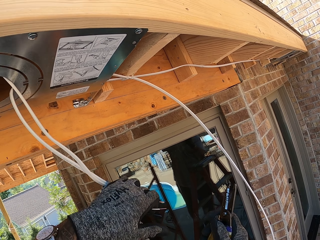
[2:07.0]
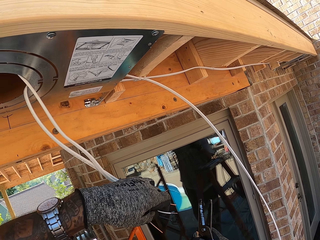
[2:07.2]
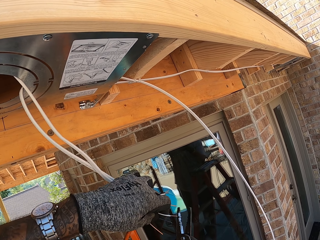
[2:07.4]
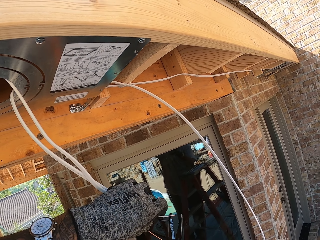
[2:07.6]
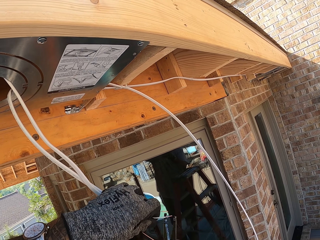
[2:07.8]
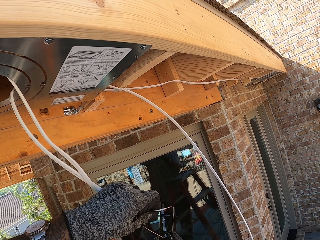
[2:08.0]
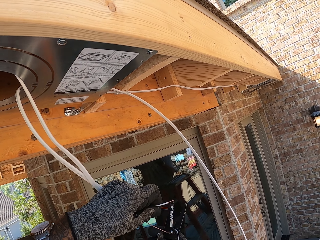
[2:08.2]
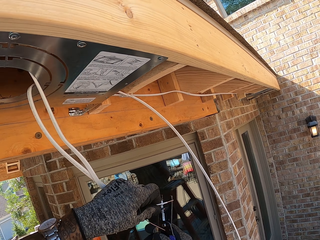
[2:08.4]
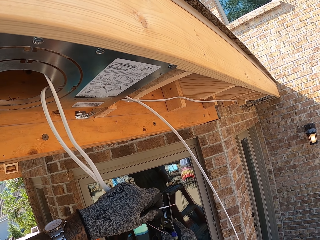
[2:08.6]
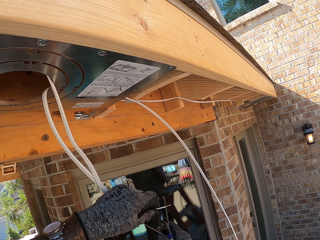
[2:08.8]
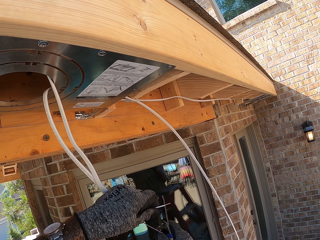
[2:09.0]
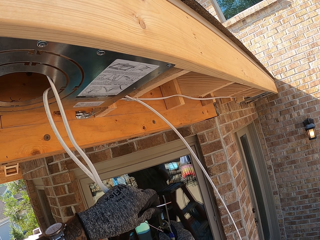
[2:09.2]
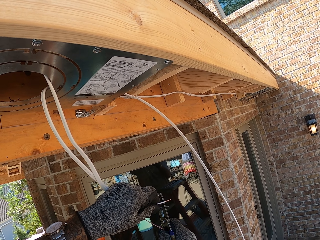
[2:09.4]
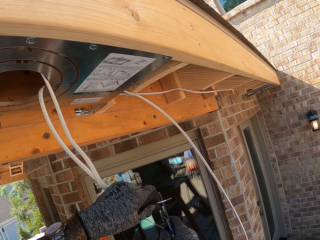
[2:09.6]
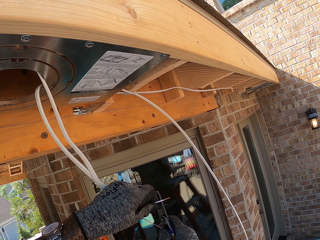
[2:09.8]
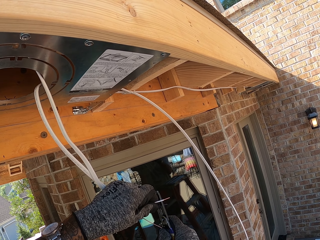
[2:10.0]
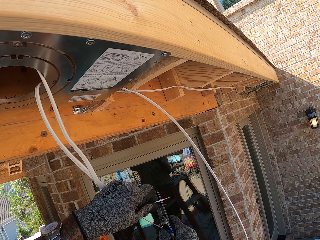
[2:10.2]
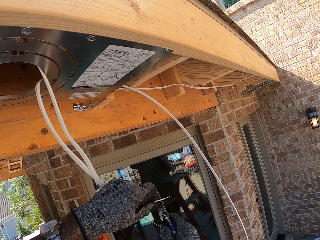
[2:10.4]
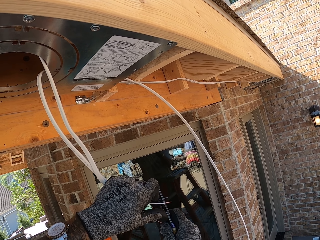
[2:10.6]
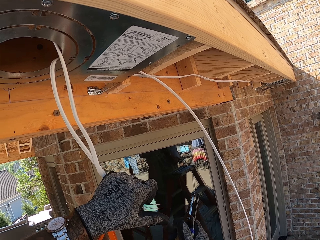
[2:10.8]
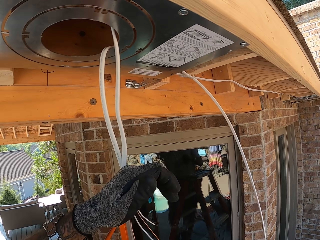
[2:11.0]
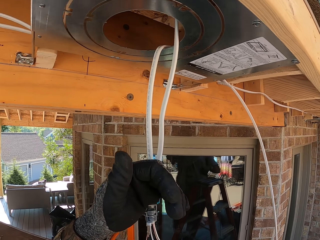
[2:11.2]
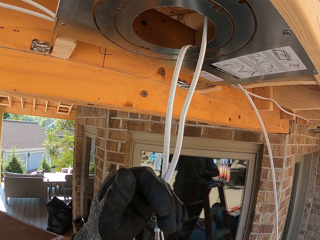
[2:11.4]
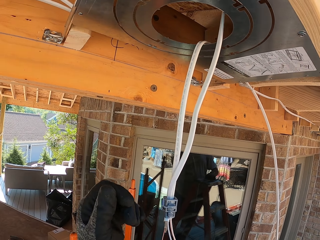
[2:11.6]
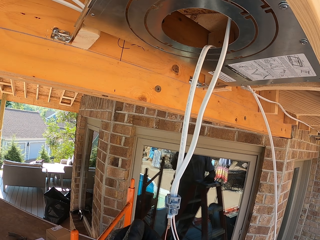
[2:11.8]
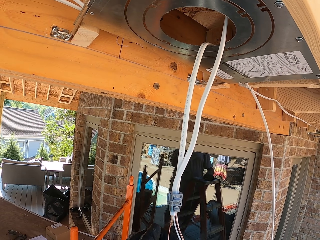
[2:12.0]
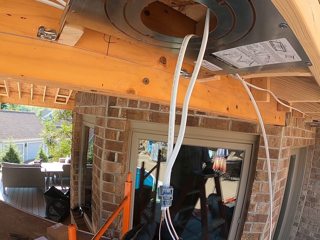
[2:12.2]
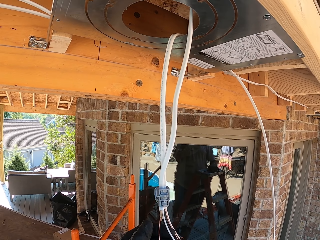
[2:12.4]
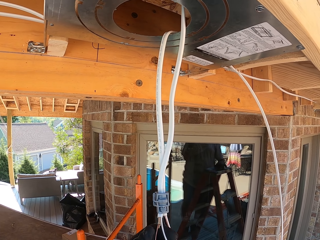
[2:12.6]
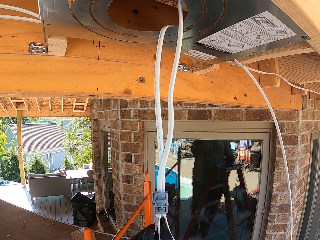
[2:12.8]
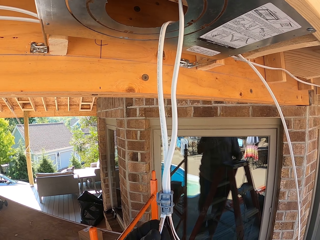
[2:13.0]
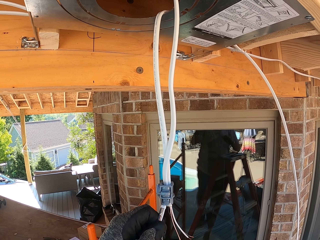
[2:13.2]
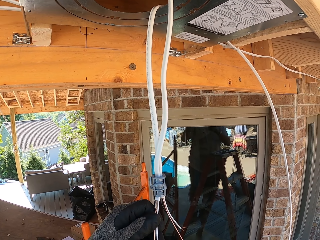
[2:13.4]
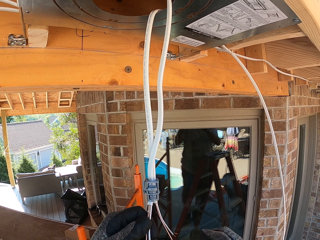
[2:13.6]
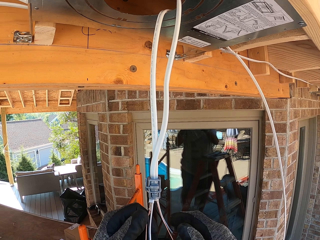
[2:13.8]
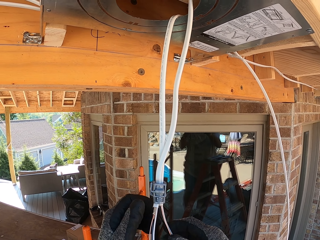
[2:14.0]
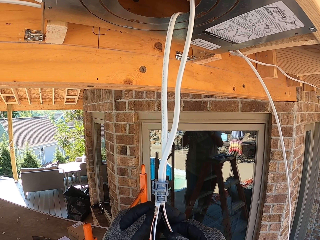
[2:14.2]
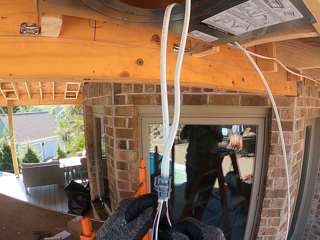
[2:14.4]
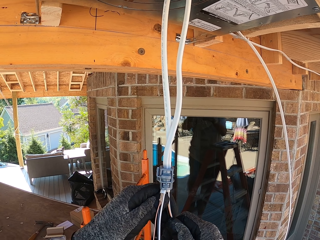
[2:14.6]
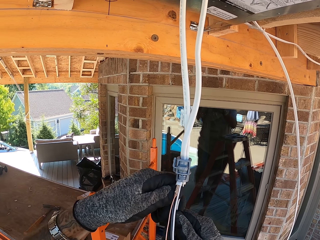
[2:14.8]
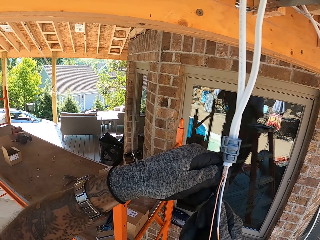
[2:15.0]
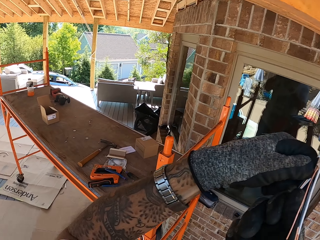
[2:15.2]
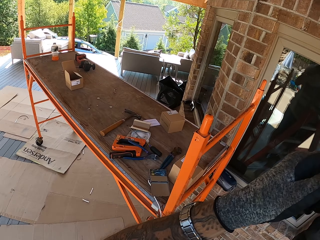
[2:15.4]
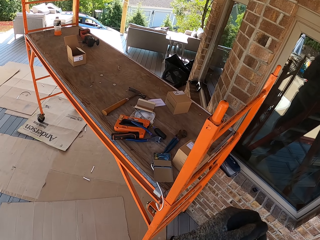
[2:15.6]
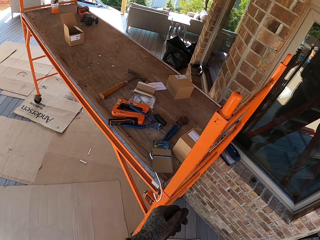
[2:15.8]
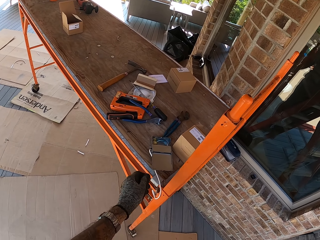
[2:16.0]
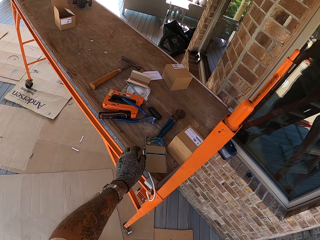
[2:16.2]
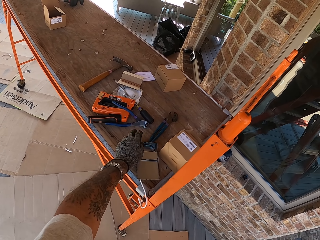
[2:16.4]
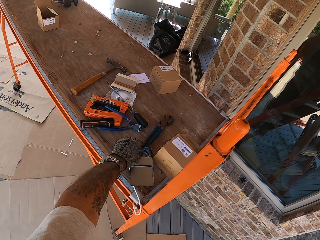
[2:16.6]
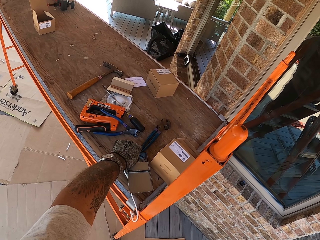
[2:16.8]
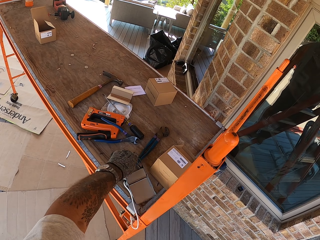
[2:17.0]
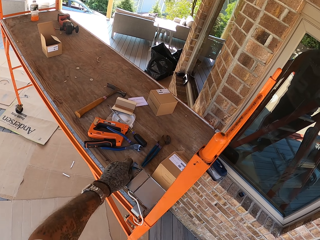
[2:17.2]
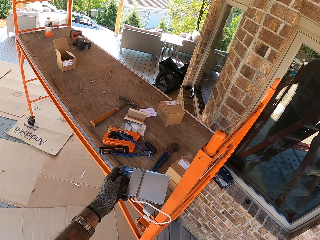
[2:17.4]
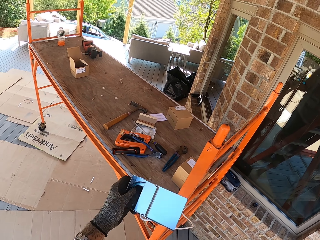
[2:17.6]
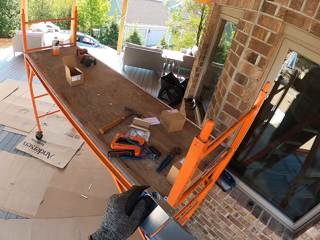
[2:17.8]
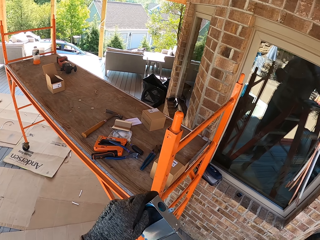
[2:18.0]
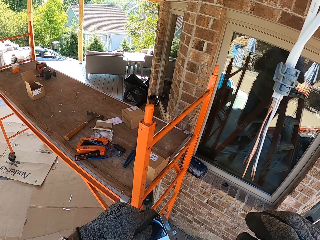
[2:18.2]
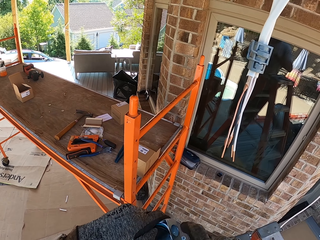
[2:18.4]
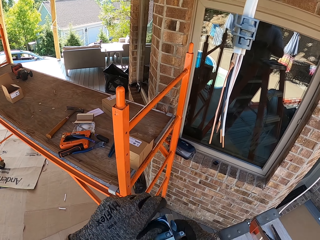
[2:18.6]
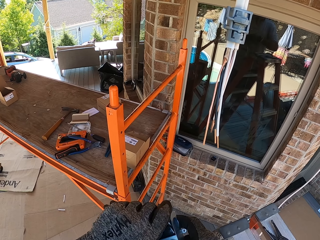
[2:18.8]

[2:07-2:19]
The camera wearer strips the wire. They look around. They pick up an ethernet wall socket or bulb holder.

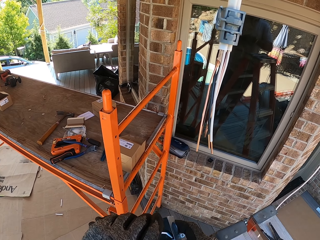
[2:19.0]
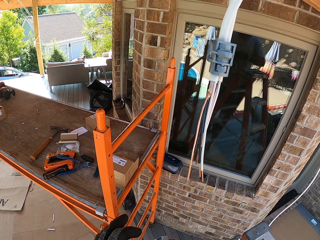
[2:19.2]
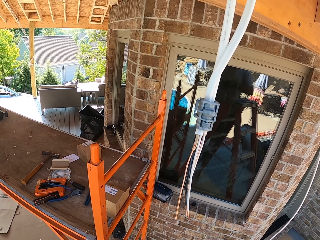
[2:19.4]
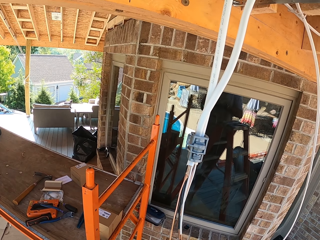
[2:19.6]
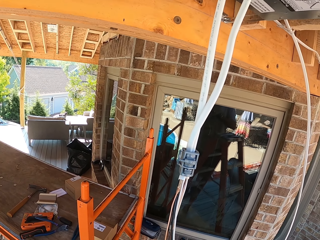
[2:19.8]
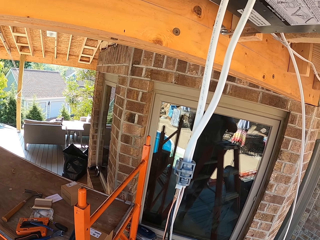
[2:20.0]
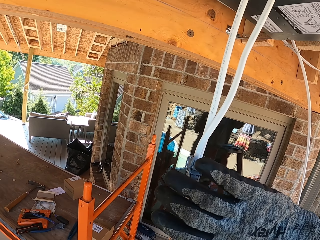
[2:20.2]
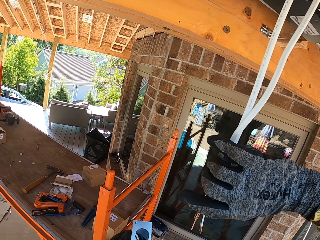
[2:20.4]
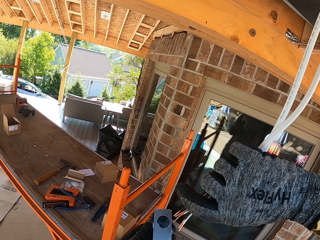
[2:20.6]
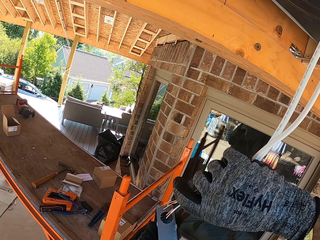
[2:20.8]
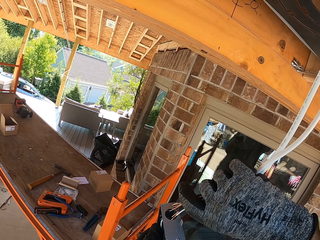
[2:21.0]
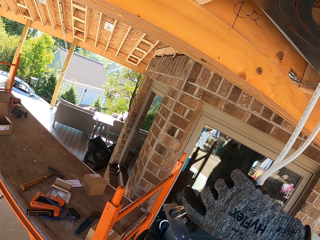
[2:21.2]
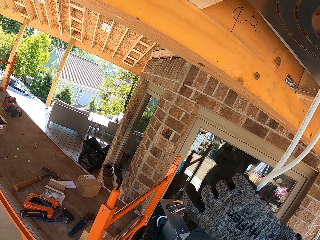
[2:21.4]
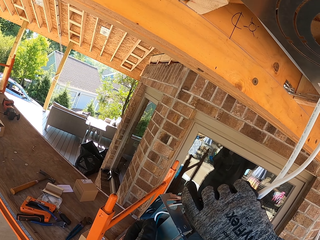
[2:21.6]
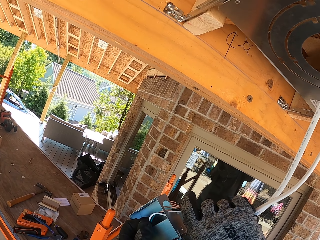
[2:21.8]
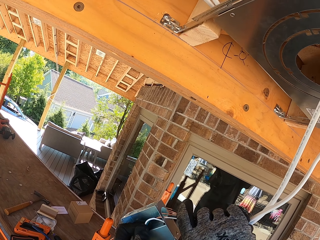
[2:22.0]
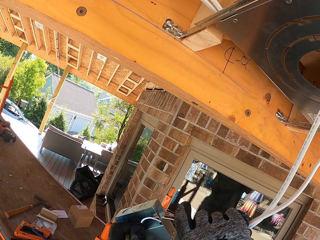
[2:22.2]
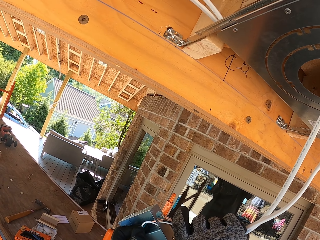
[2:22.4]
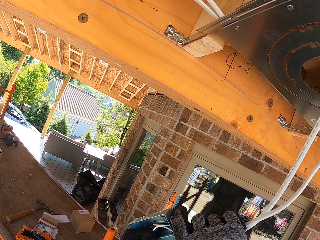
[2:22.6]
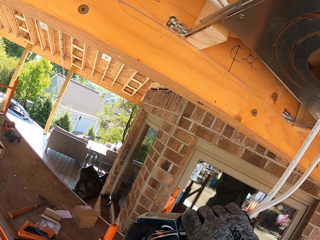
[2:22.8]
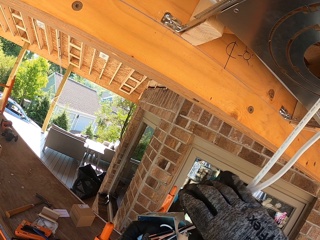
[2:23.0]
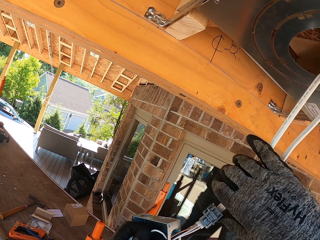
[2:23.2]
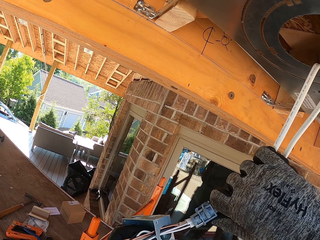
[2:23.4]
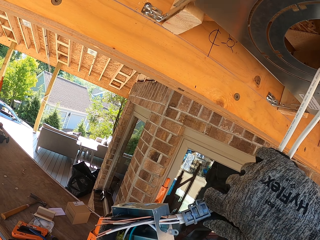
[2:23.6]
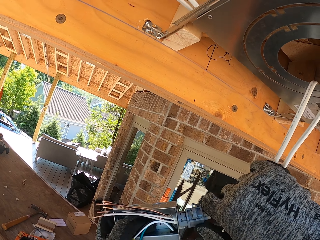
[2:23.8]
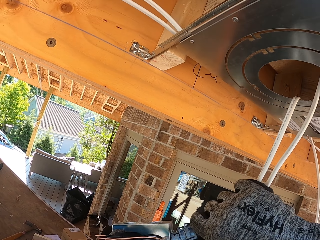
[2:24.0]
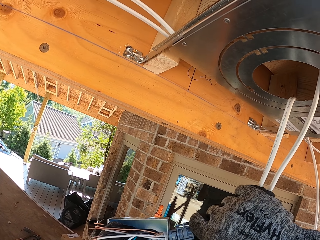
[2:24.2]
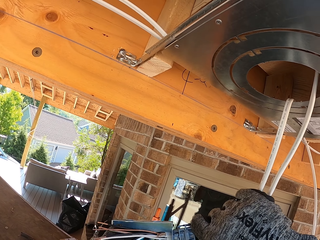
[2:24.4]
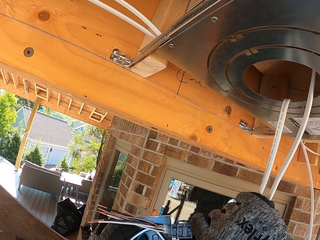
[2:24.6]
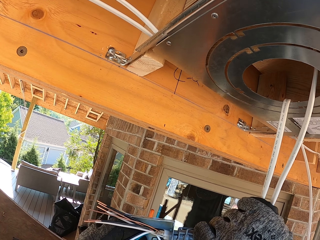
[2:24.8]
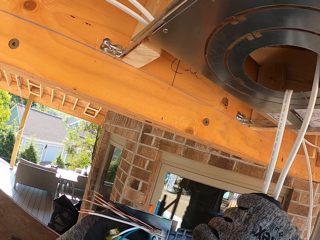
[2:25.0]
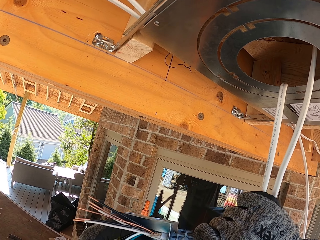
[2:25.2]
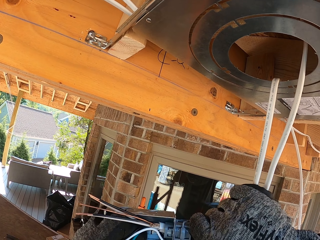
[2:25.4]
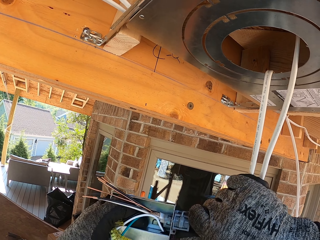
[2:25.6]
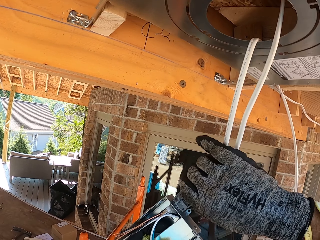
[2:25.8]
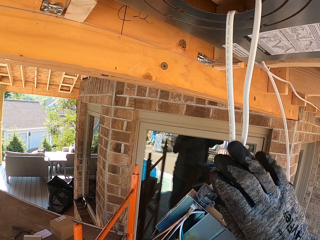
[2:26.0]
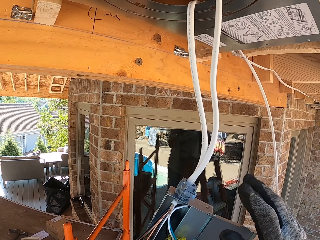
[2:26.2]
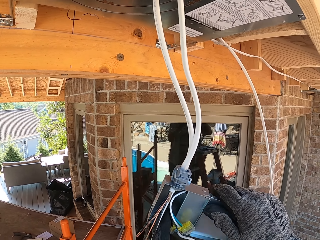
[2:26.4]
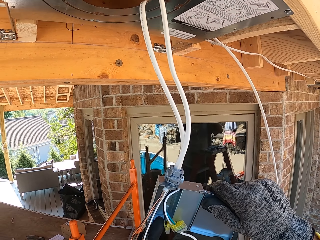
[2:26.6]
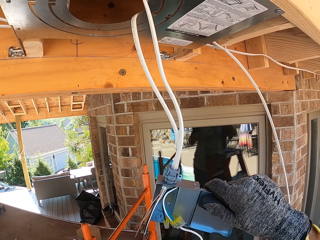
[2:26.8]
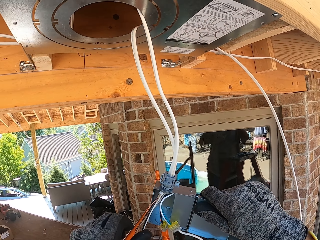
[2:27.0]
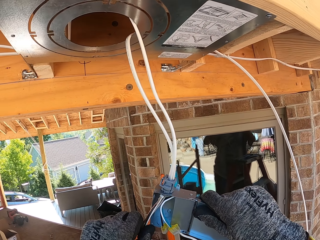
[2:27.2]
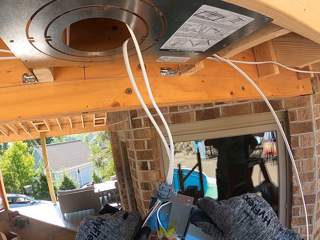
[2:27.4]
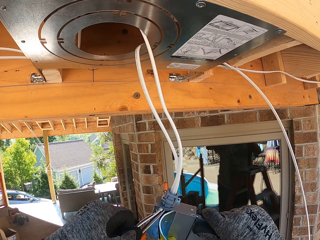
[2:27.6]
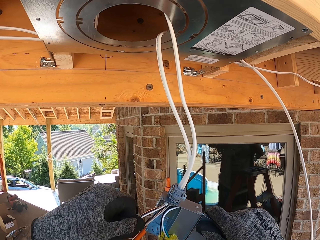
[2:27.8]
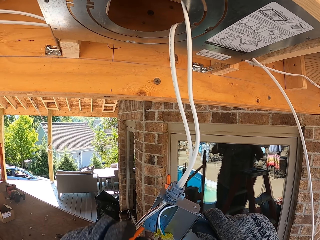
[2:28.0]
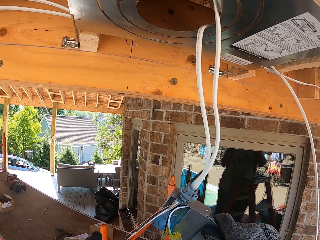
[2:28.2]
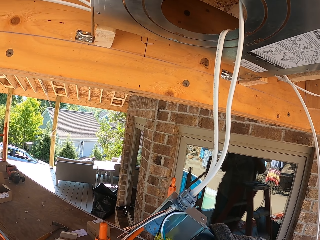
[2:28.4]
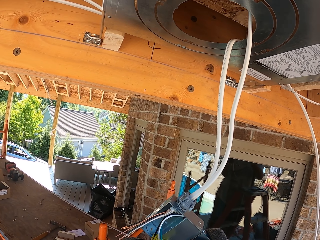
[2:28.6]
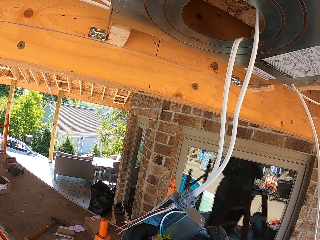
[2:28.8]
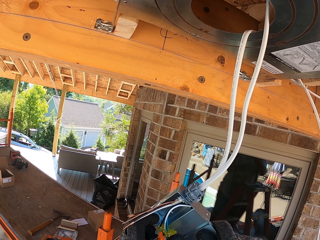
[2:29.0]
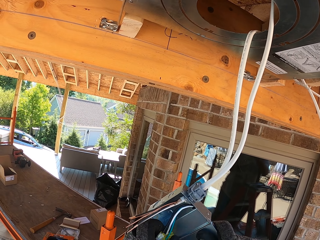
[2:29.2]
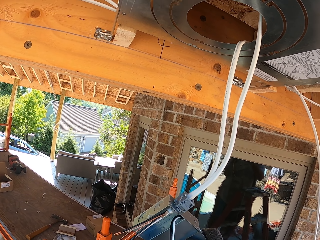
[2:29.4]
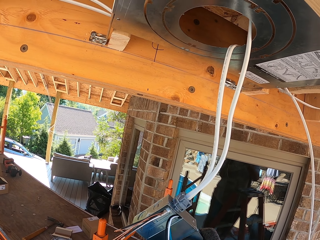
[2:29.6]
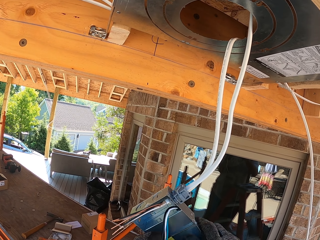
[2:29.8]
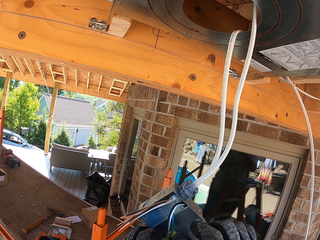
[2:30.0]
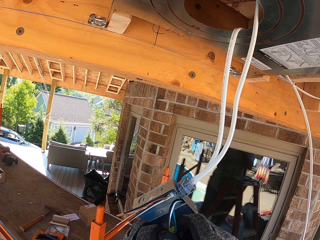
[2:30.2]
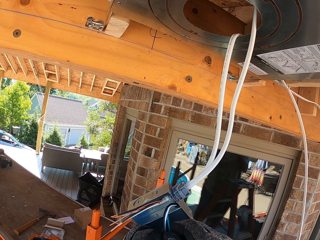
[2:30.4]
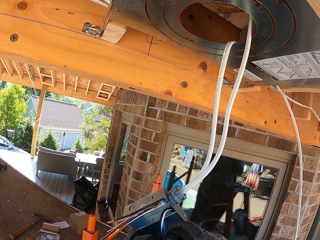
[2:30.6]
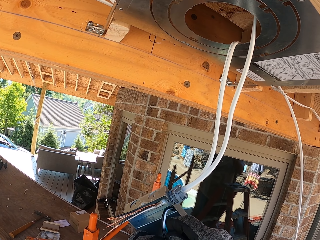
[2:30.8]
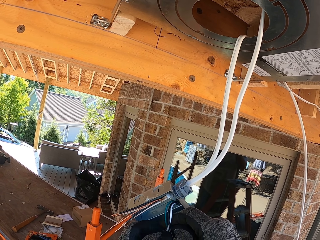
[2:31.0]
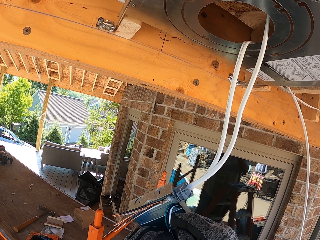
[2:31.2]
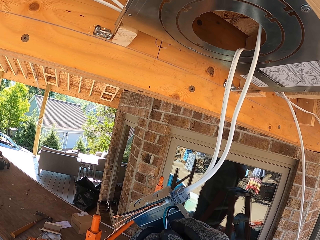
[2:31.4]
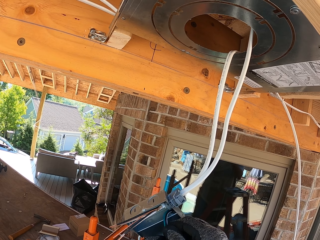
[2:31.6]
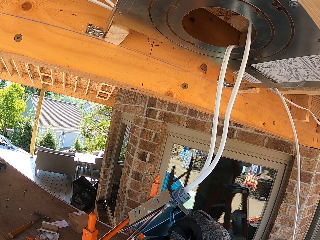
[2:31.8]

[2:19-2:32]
The camera wearer looks at the cables. They insert the cables inside the bulb holder. They fix the wire in the ethernet wall socket.
